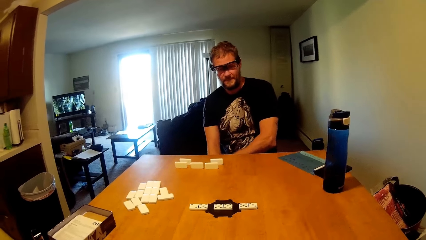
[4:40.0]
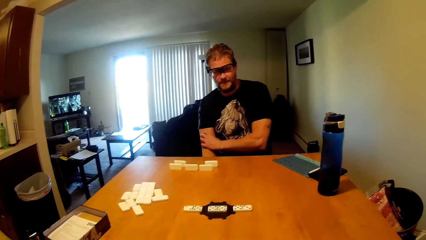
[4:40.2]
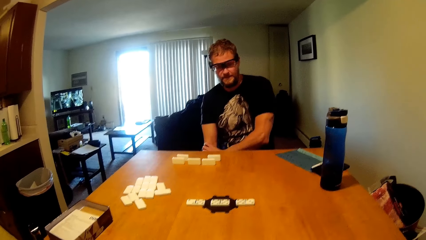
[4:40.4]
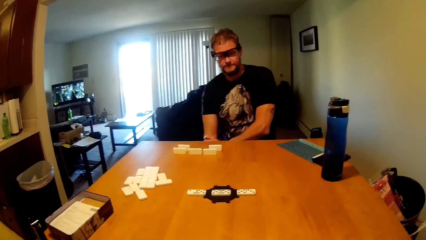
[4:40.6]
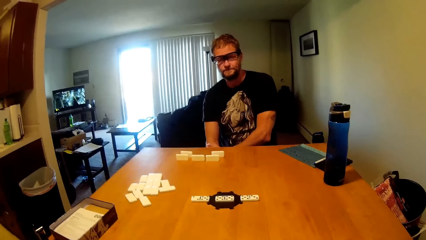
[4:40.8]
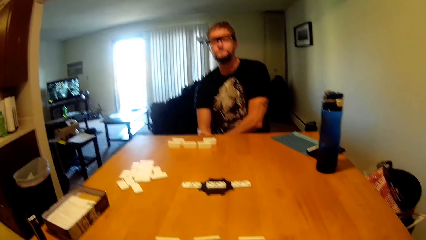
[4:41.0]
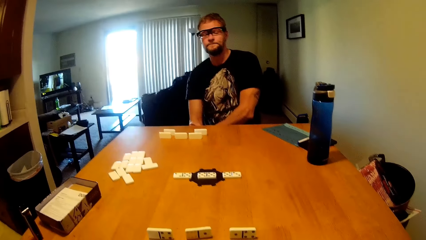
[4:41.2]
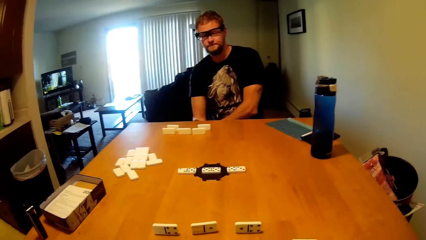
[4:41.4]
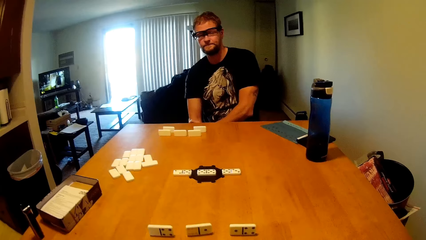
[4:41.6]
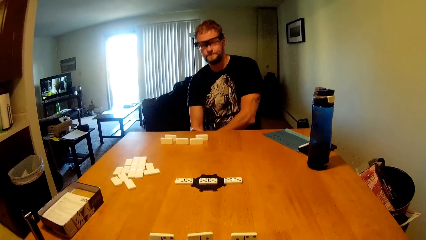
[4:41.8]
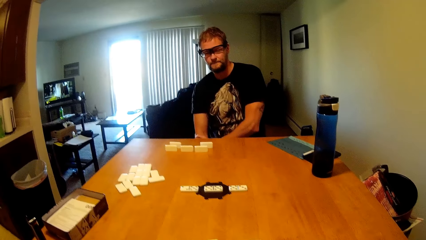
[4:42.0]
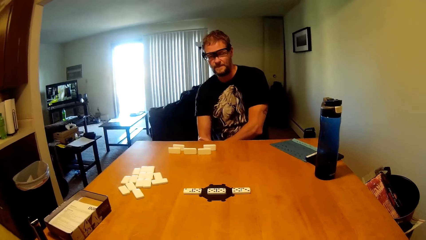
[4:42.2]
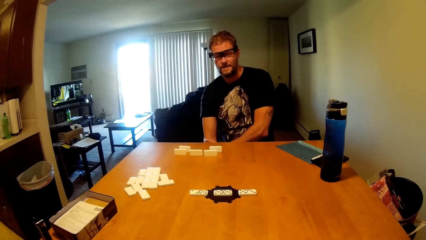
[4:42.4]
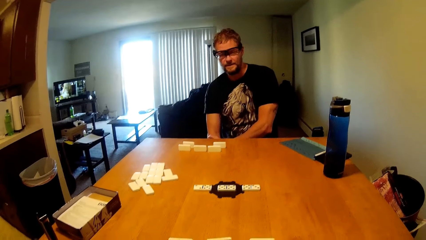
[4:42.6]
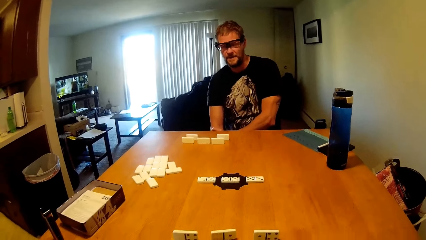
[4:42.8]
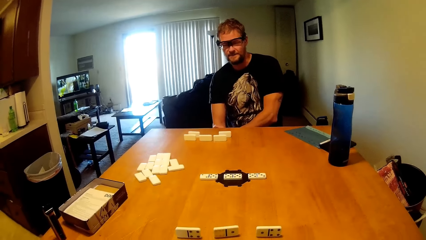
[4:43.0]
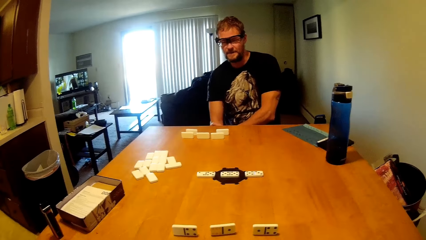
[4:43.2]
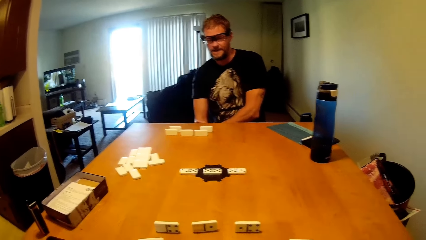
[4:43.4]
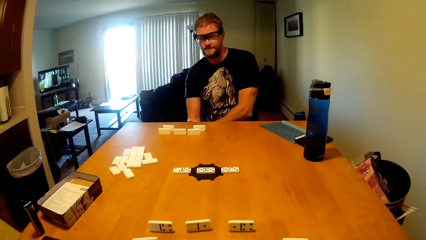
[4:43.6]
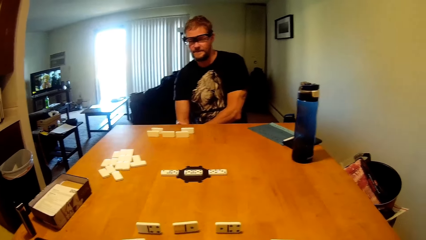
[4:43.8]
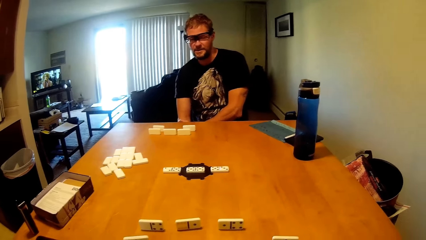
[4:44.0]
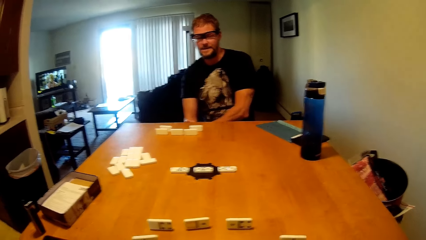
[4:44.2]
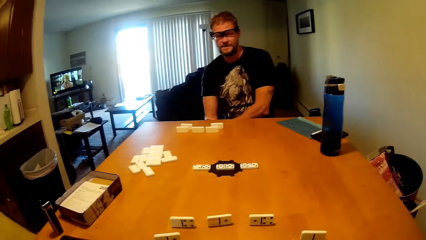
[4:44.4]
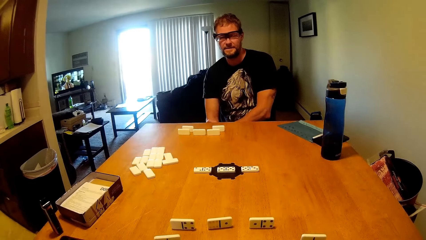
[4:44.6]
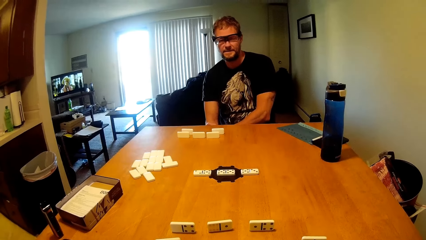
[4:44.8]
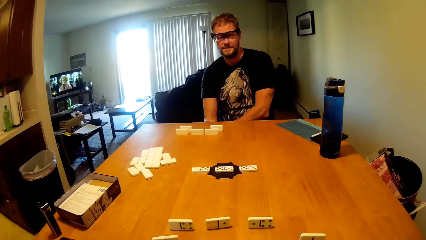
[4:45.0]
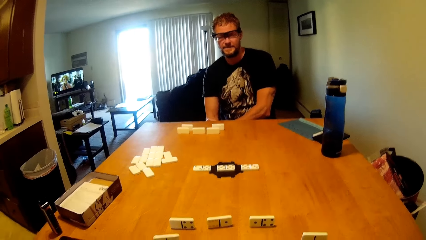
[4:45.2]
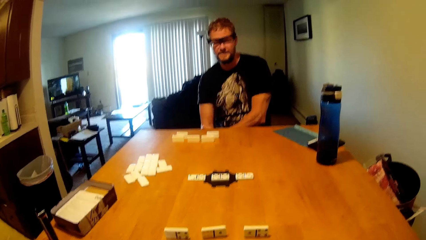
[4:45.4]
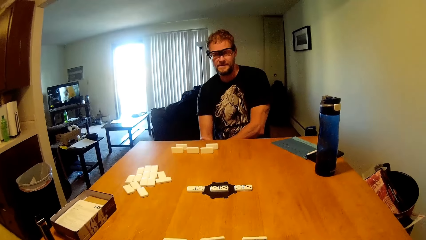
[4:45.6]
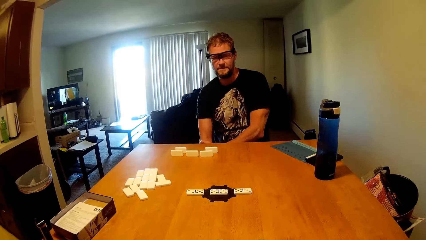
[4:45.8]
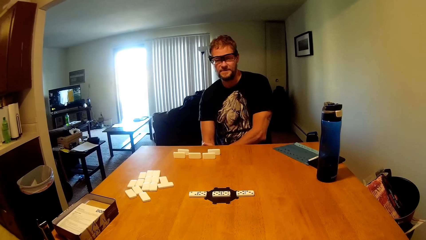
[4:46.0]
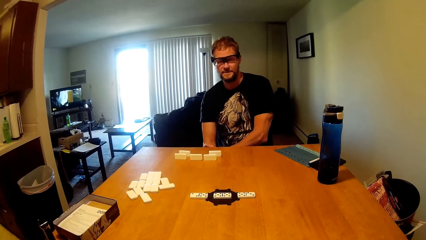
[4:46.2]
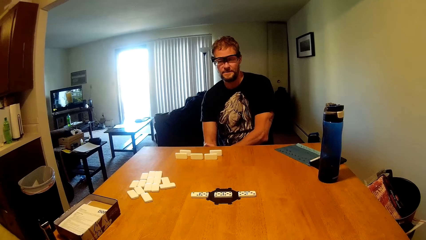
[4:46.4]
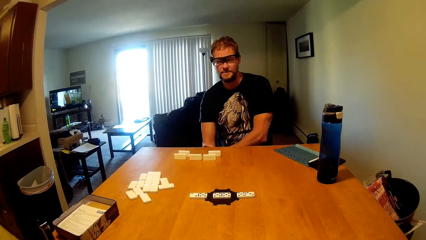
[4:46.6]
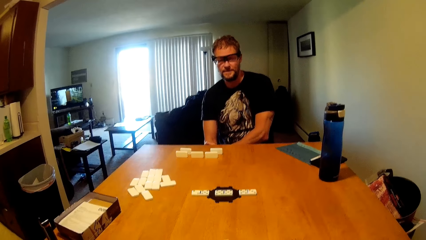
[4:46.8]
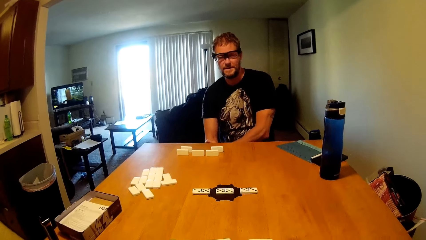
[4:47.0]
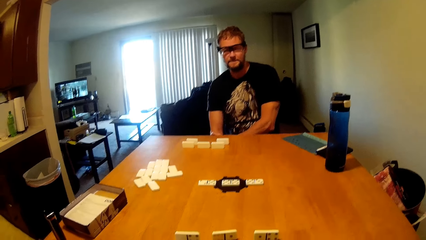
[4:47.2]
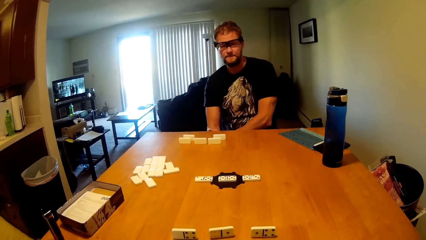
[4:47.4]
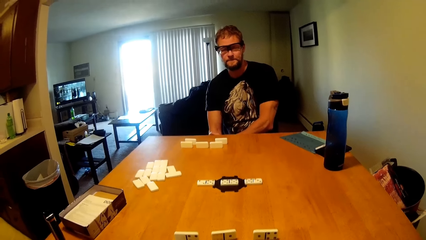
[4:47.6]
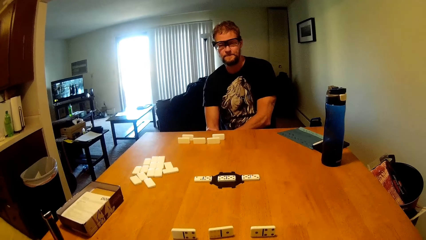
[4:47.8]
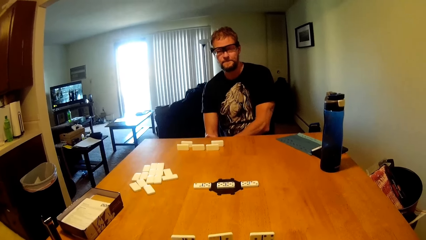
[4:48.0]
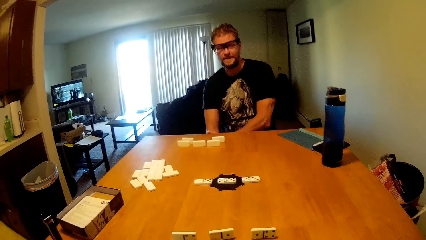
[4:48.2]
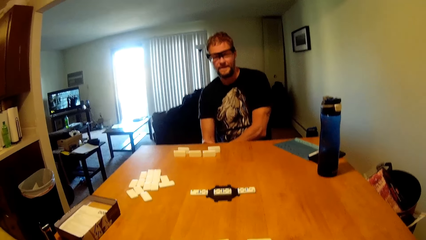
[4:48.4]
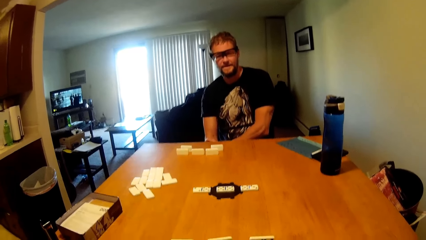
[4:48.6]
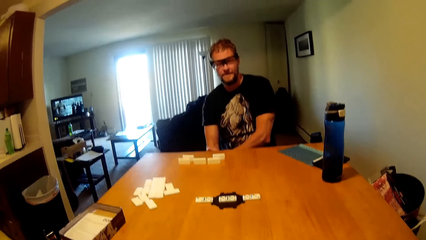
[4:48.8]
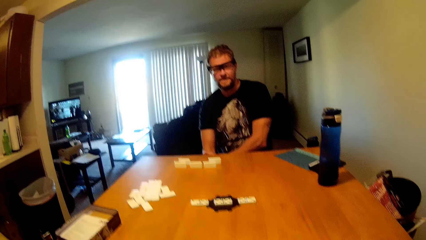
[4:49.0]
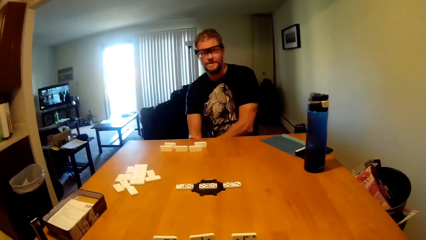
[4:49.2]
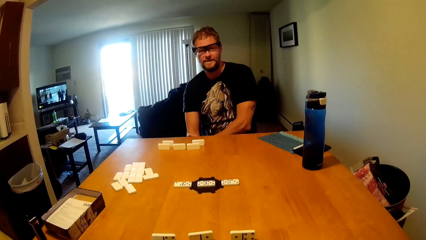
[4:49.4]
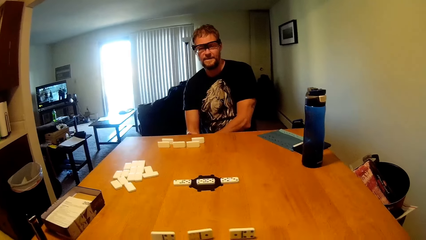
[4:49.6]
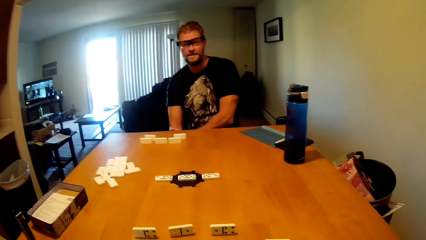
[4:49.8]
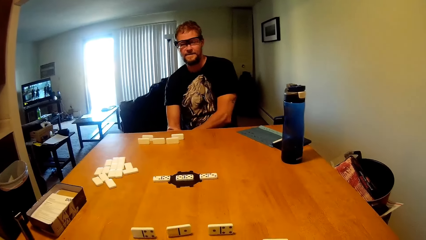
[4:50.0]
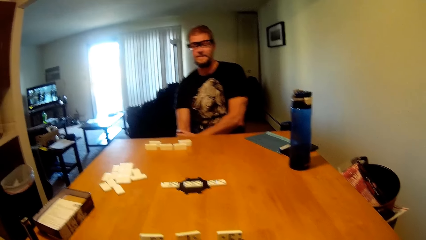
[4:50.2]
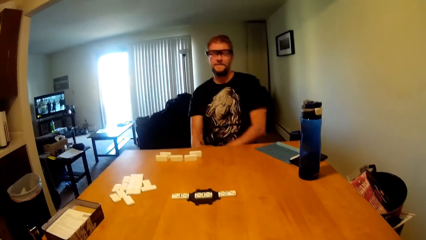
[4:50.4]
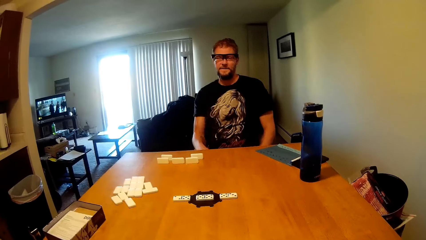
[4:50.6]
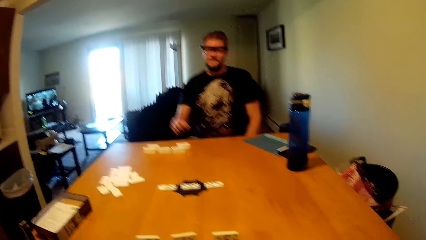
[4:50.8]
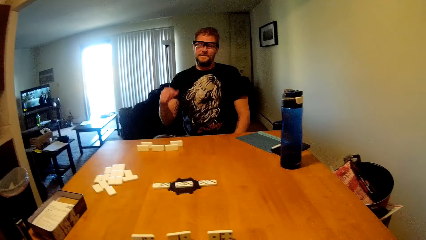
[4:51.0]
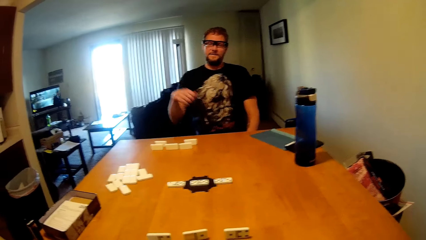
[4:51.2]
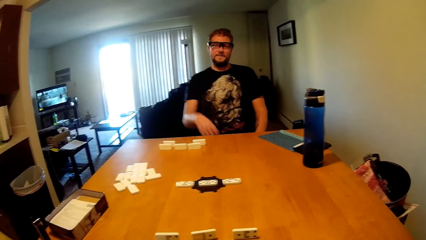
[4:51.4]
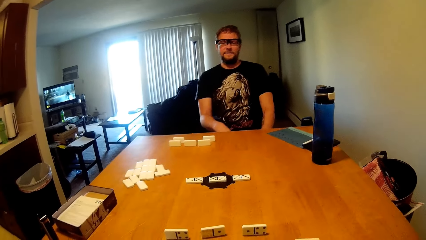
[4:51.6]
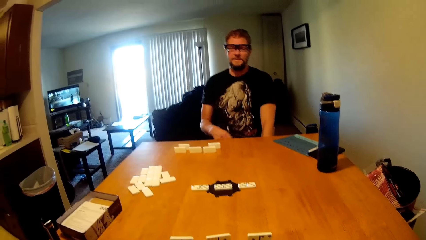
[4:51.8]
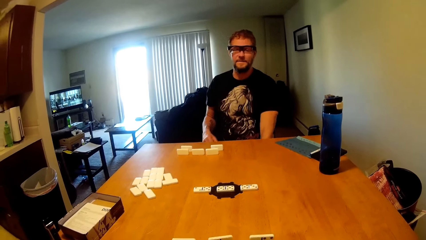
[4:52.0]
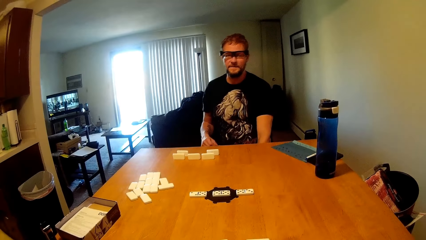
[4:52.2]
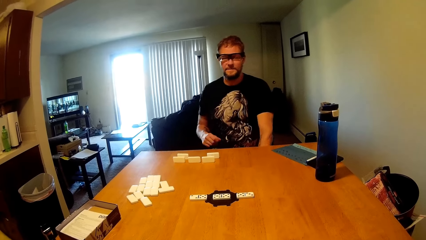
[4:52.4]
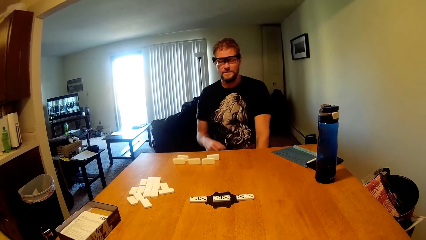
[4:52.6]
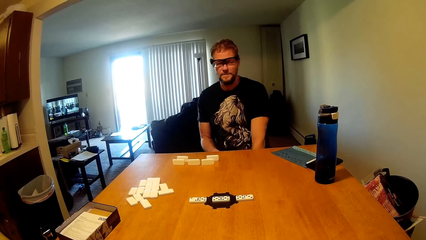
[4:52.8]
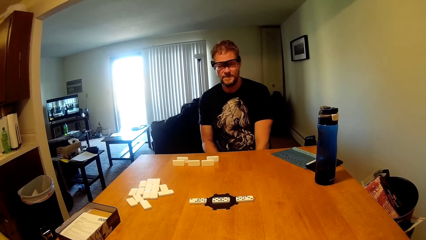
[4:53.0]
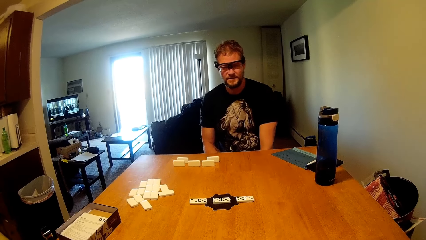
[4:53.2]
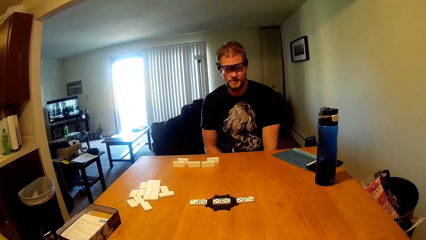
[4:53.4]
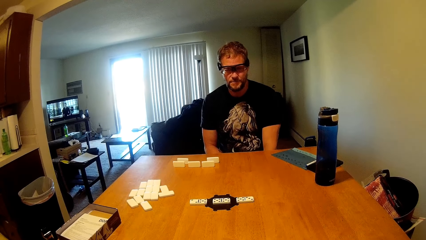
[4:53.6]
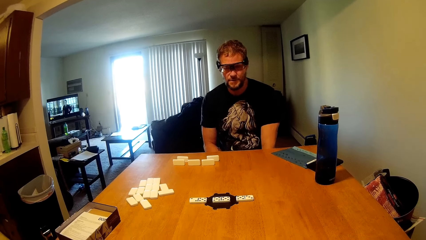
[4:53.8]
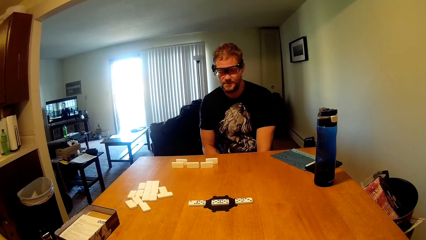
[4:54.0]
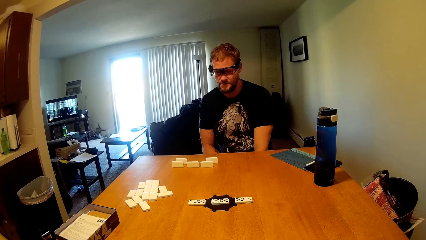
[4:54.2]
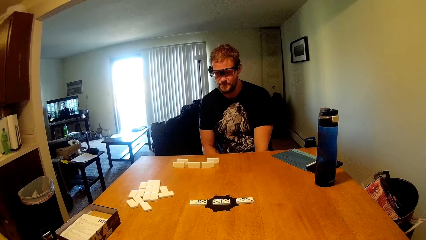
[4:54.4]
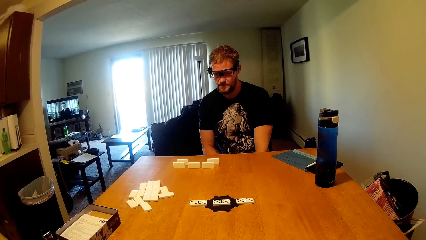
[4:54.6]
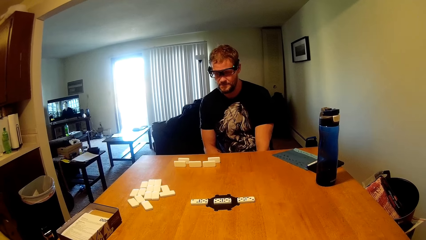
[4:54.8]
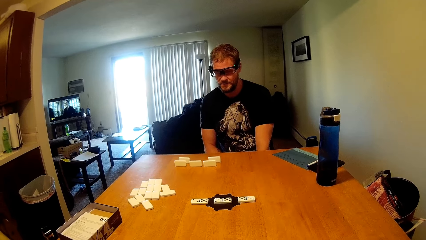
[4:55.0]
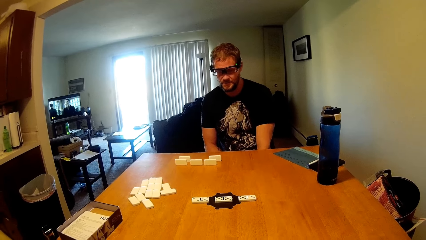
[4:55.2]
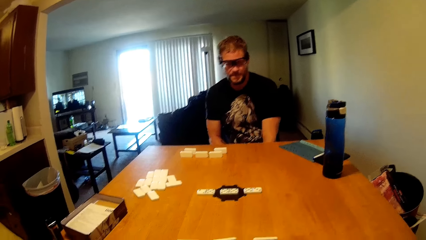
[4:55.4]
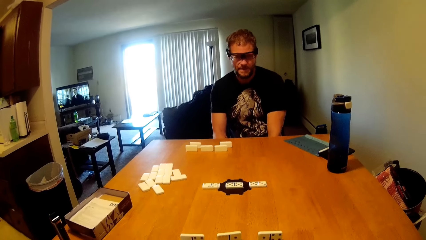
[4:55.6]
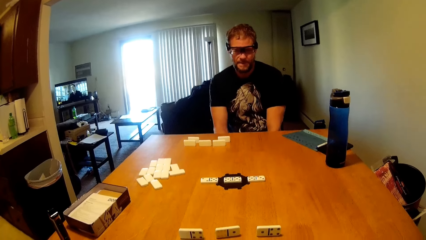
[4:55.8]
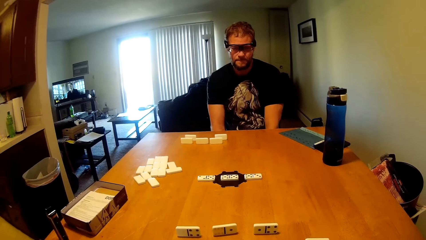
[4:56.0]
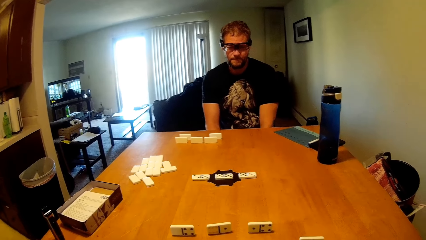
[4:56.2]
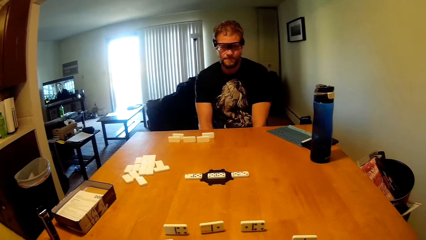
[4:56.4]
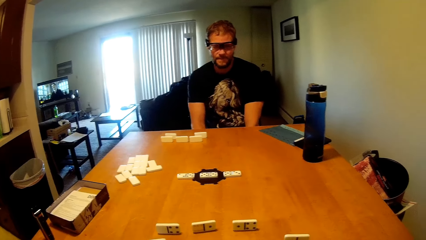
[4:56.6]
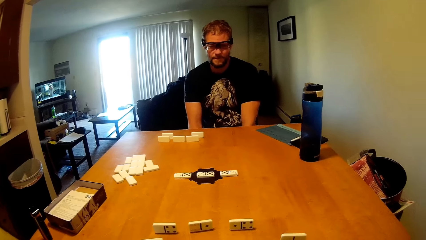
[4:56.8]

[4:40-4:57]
A man rubs an arm. The camera wearer interacts with the man. The man lifts a hand.
